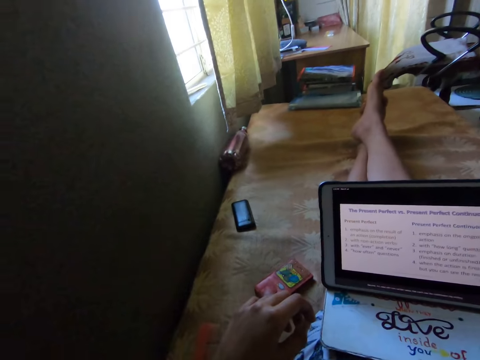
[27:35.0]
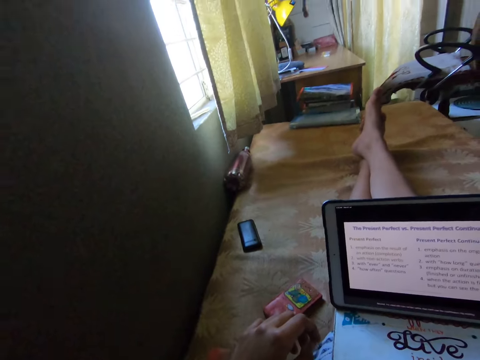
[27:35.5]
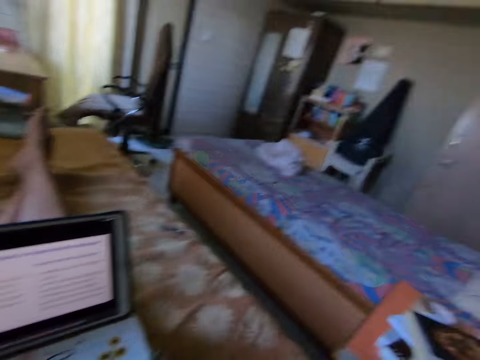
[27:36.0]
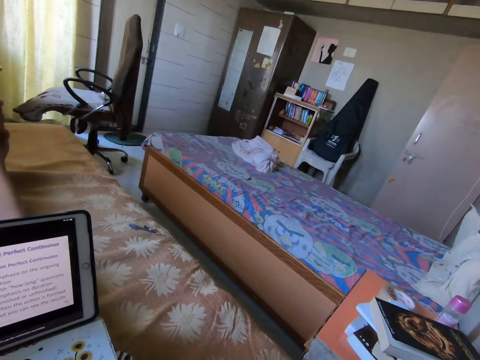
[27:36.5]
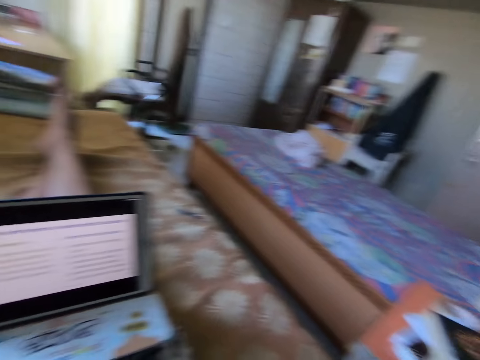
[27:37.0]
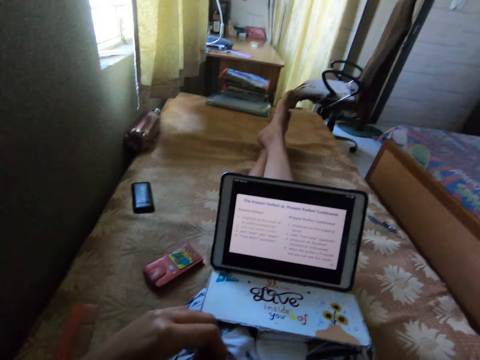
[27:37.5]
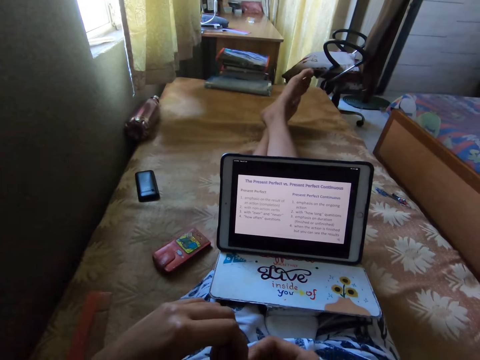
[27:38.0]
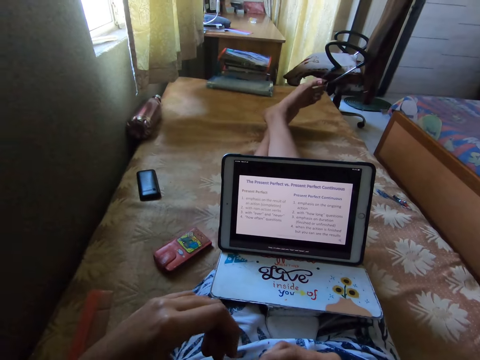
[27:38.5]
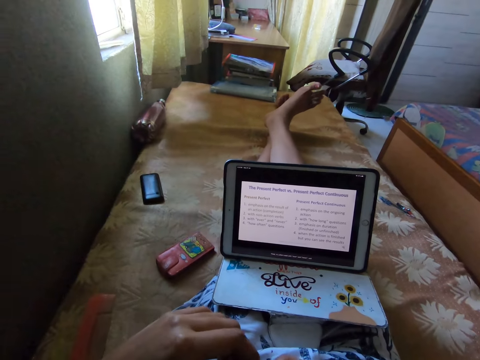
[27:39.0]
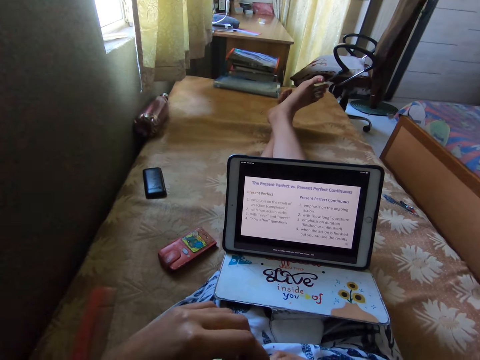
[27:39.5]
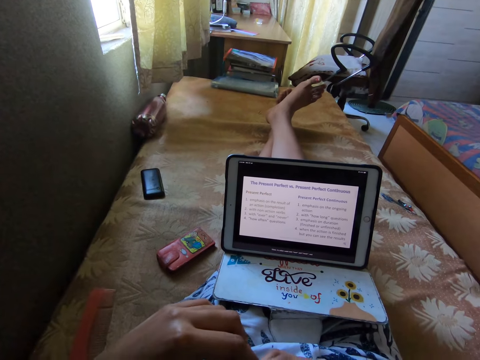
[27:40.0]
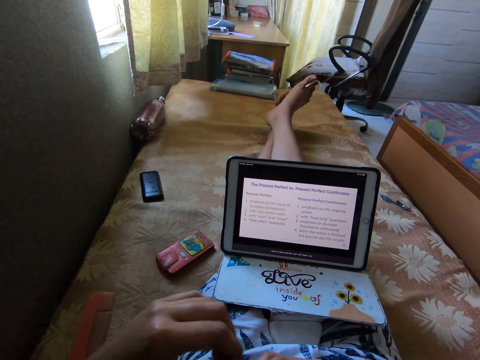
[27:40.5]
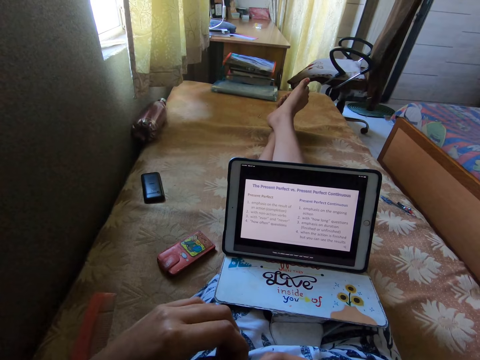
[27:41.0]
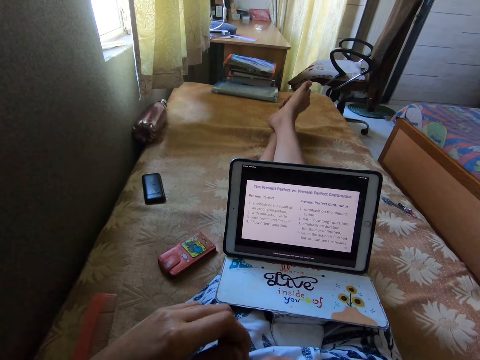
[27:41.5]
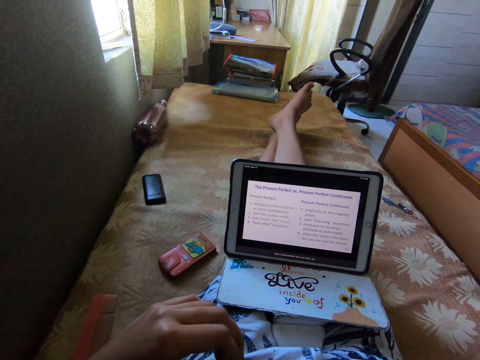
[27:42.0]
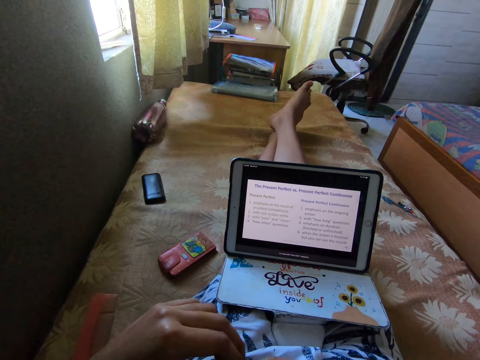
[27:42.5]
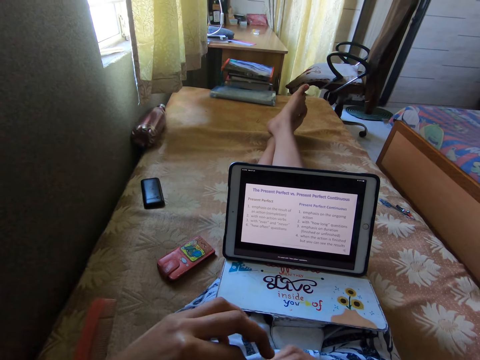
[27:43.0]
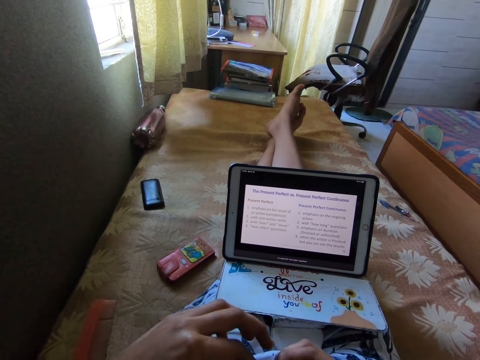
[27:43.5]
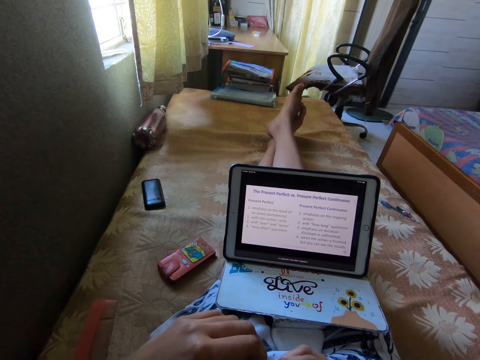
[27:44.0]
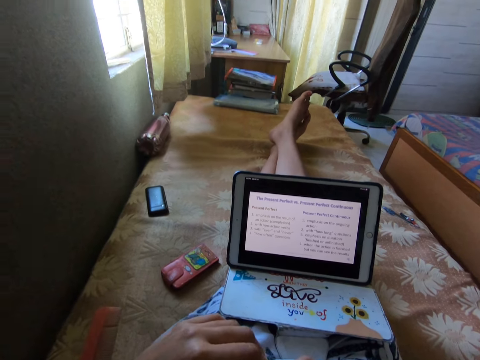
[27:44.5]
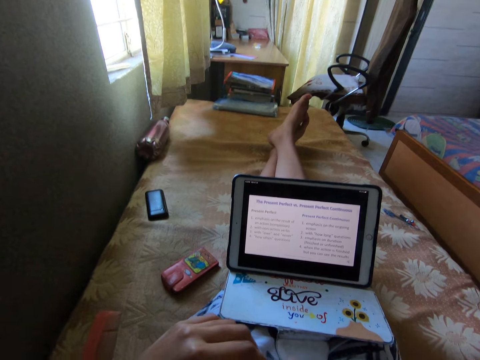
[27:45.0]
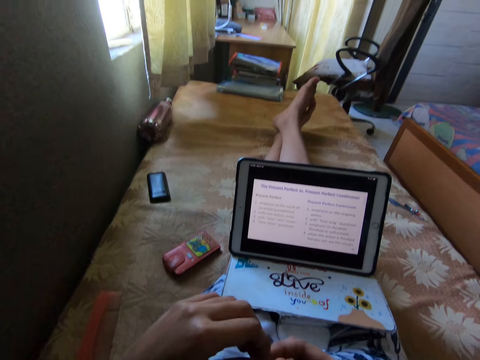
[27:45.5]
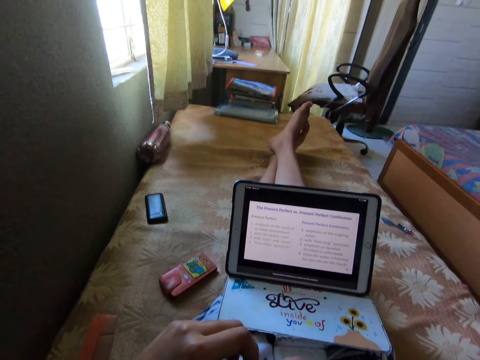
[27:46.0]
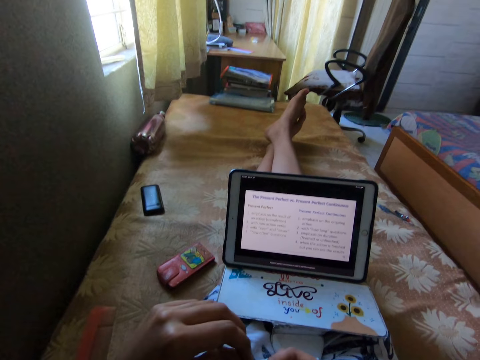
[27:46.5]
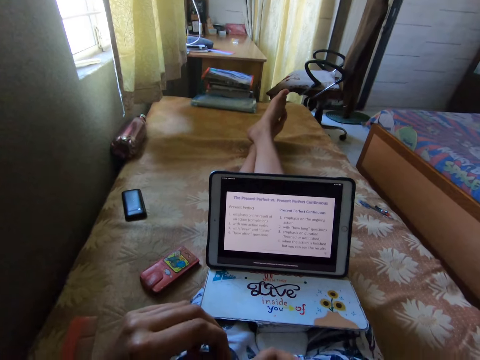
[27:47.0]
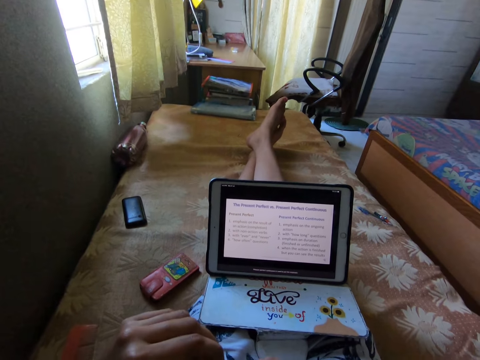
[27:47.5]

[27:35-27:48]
The camera wearer looks around. They move their hands, stare at the tablet and turn. They move the toes.

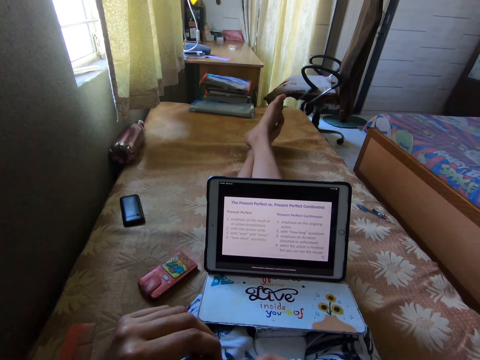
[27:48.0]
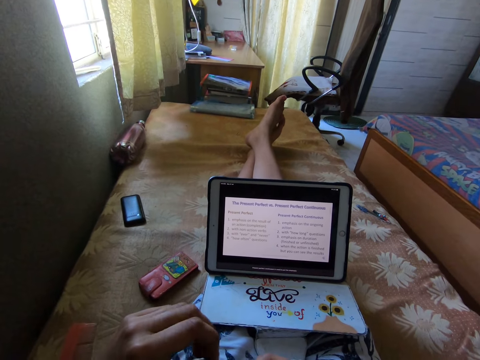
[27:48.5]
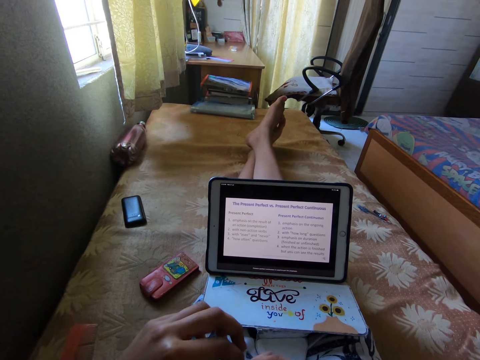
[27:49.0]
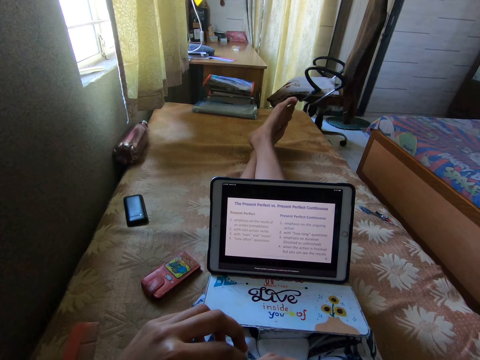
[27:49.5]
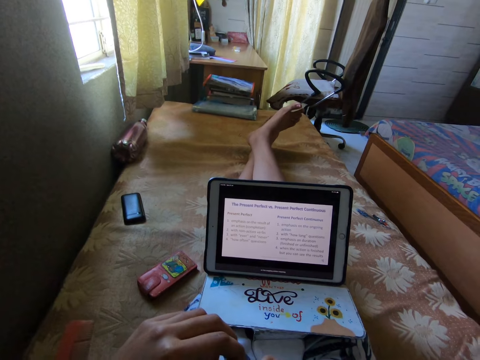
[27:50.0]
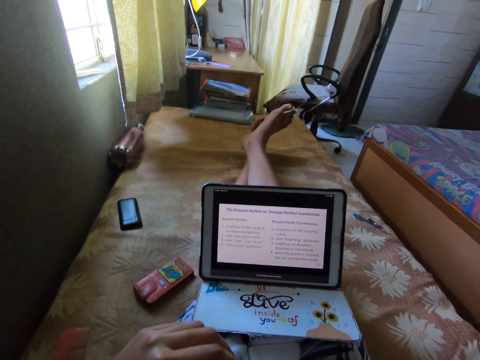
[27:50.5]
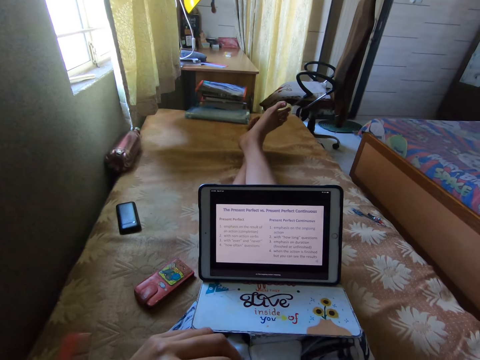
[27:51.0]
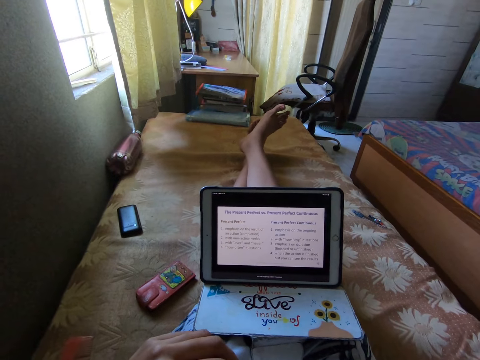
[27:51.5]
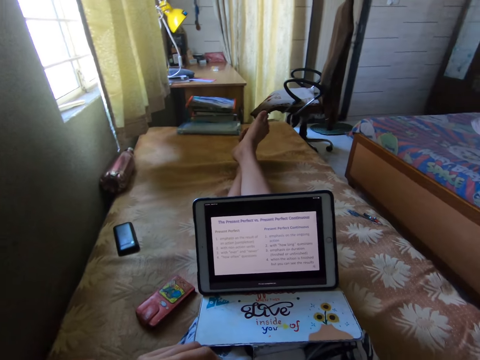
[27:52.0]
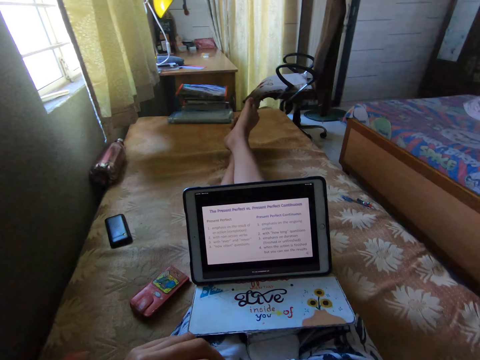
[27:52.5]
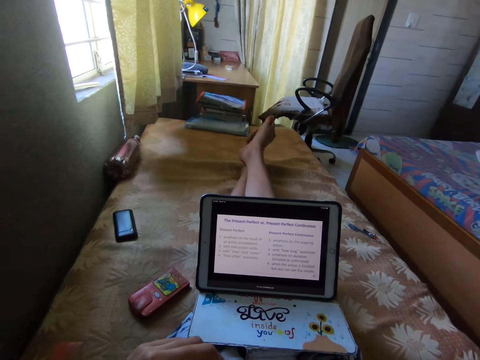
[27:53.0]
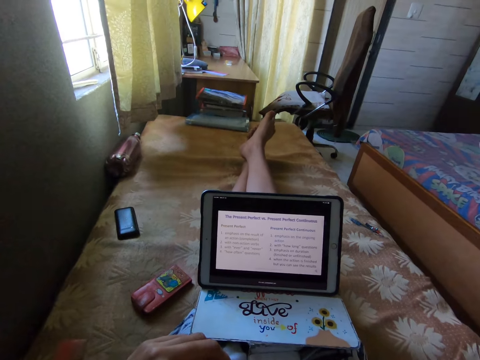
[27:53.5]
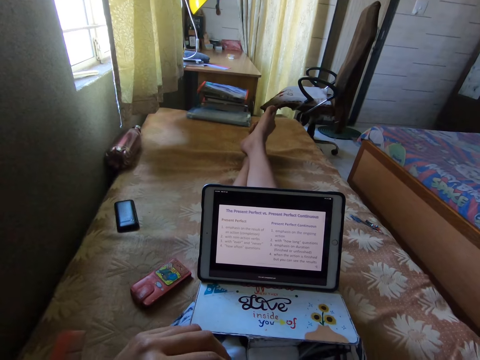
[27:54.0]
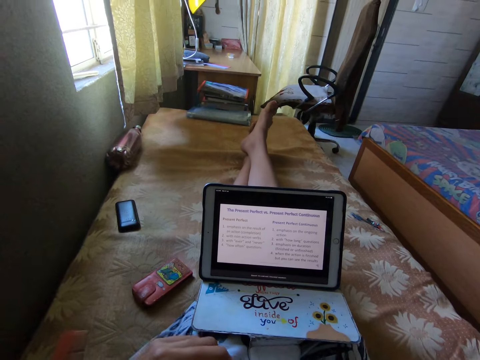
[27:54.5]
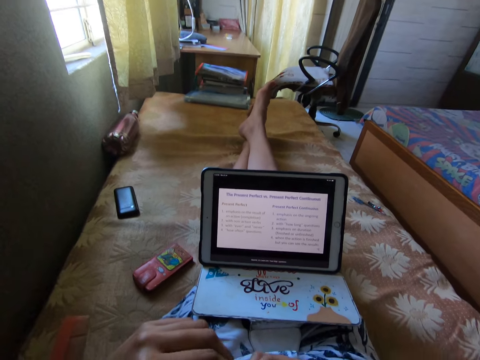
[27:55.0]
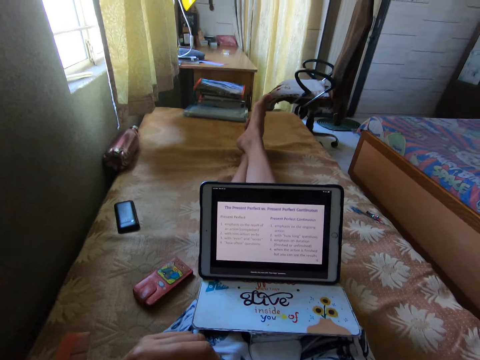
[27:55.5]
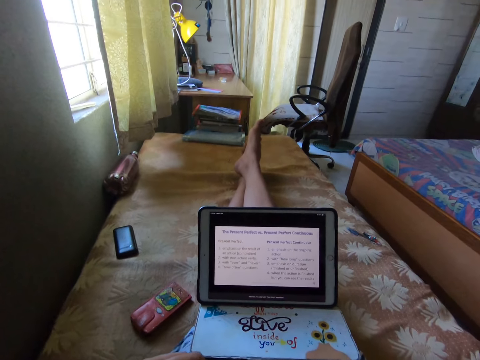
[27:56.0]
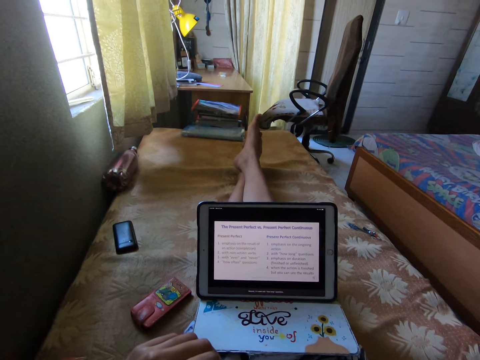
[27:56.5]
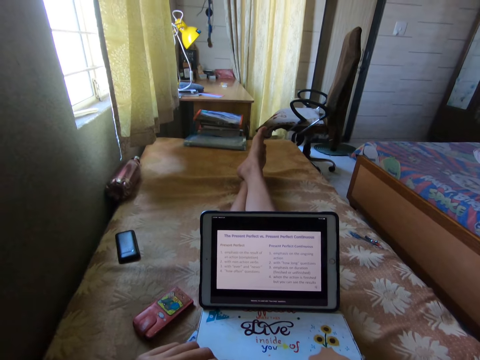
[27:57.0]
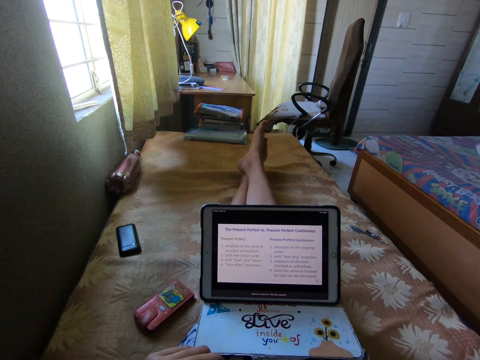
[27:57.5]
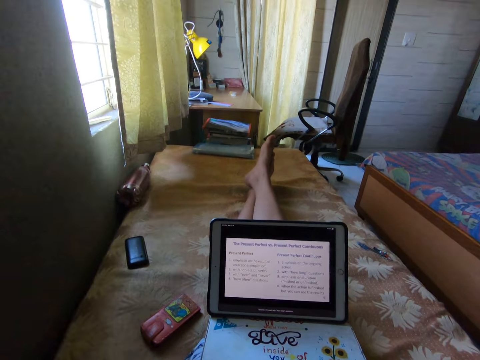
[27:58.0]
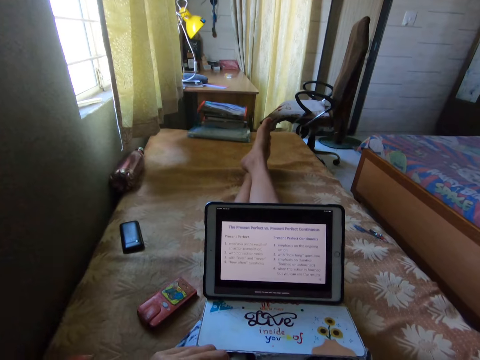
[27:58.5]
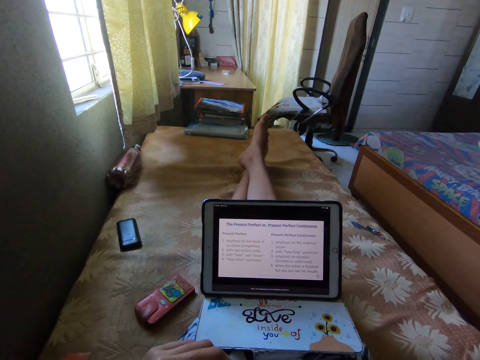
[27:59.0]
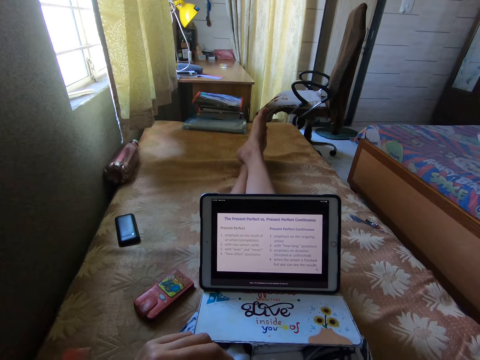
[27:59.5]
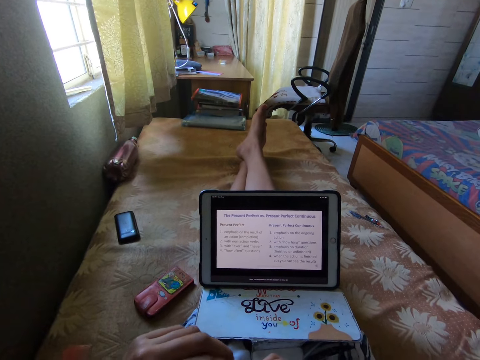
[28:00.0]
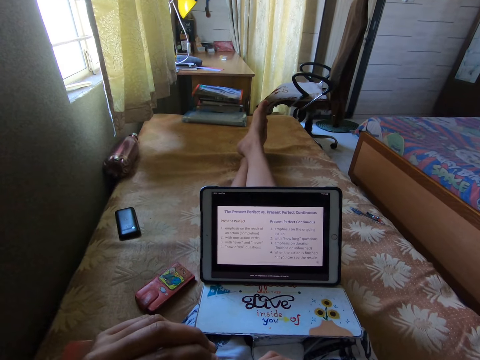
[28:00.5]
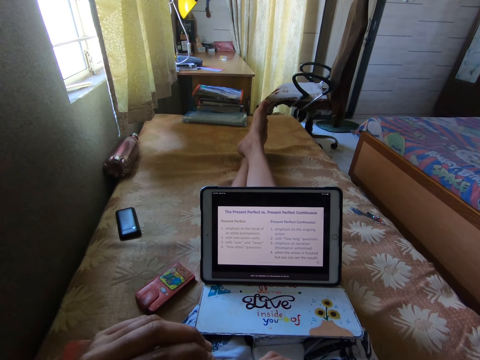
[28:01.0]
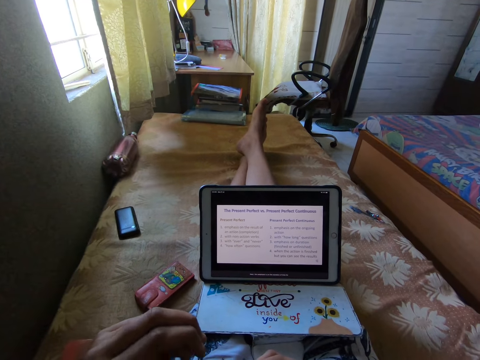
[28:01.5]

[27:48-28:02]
The camera wearer lifts their left hand up.
